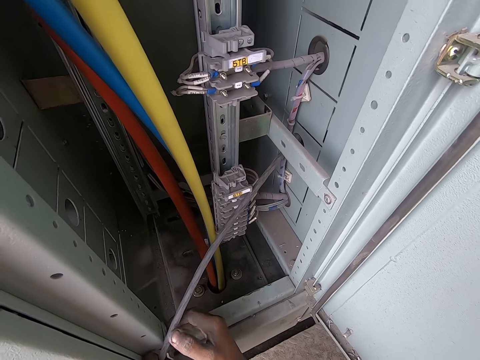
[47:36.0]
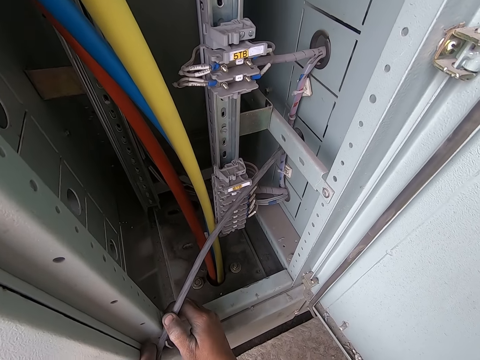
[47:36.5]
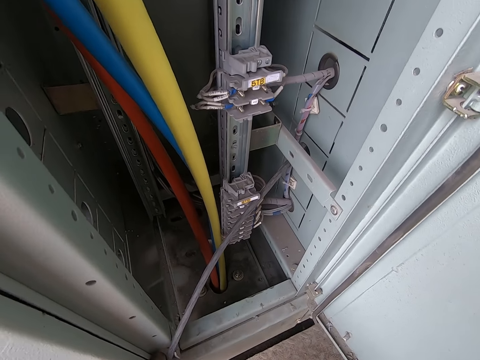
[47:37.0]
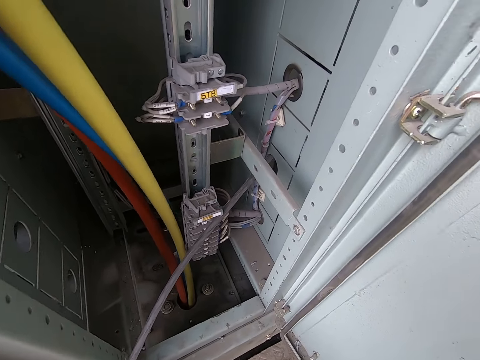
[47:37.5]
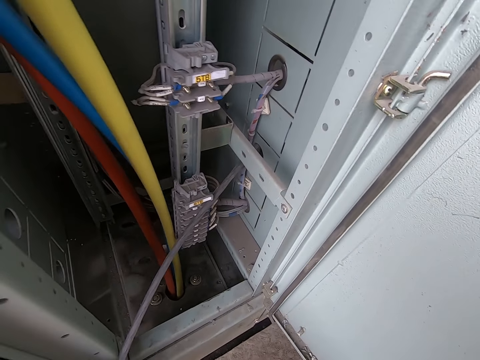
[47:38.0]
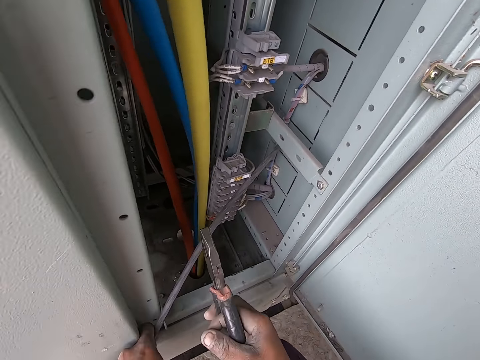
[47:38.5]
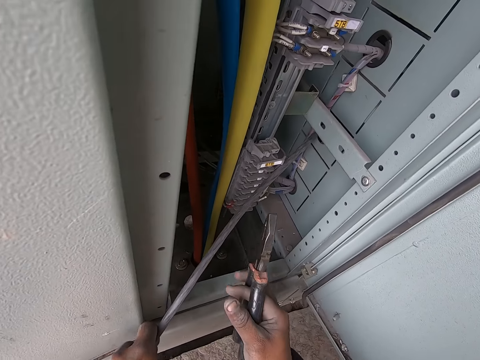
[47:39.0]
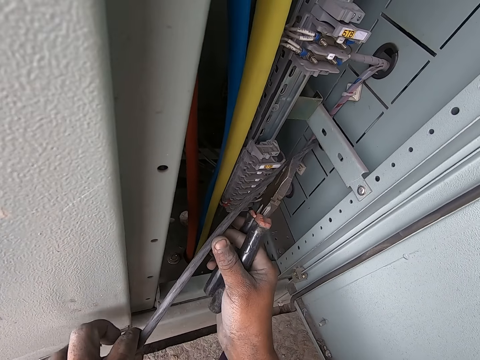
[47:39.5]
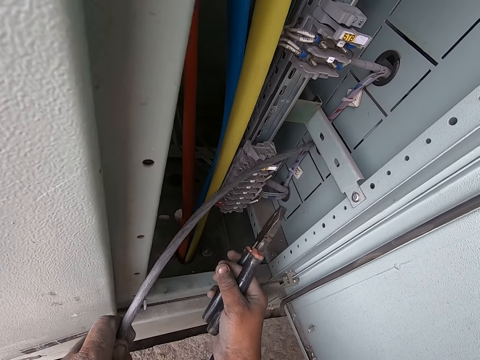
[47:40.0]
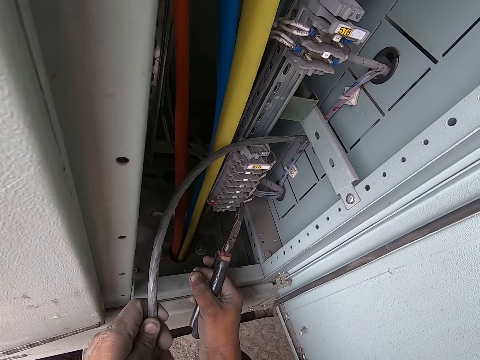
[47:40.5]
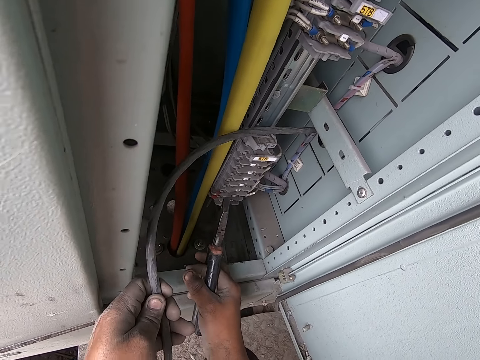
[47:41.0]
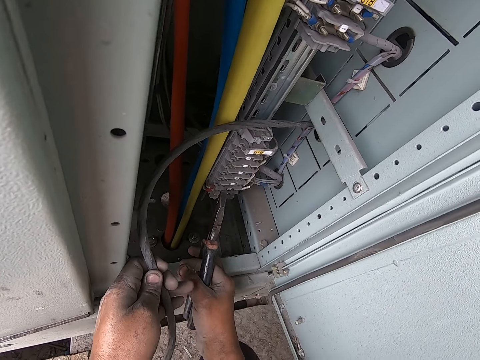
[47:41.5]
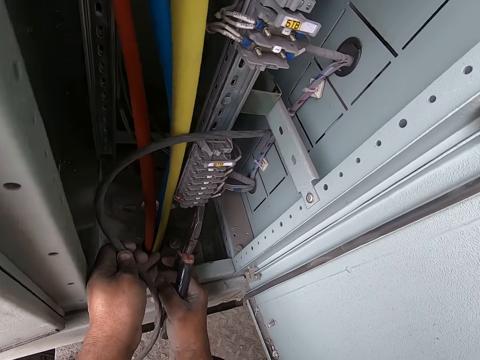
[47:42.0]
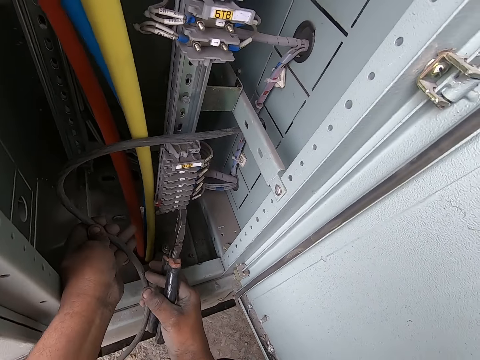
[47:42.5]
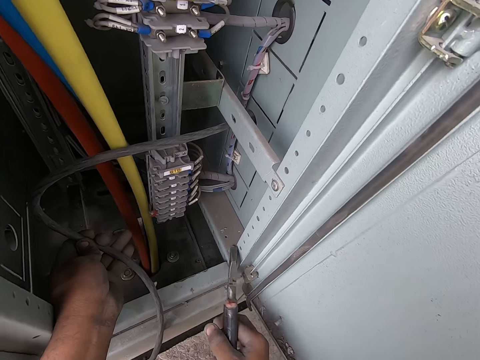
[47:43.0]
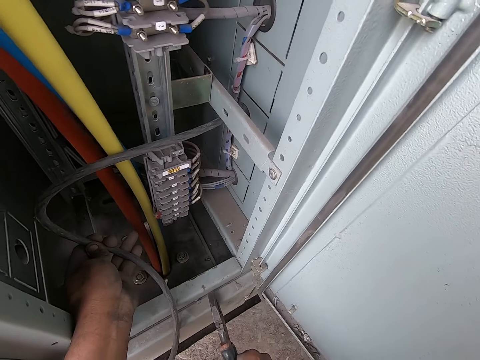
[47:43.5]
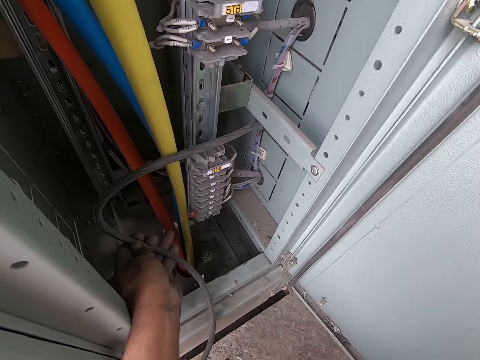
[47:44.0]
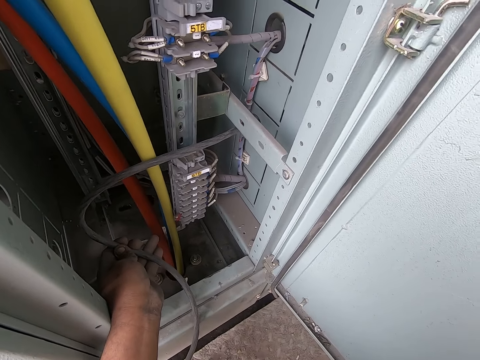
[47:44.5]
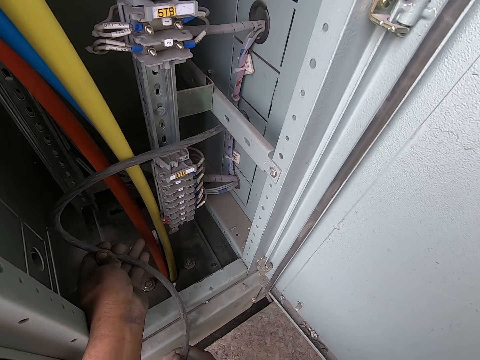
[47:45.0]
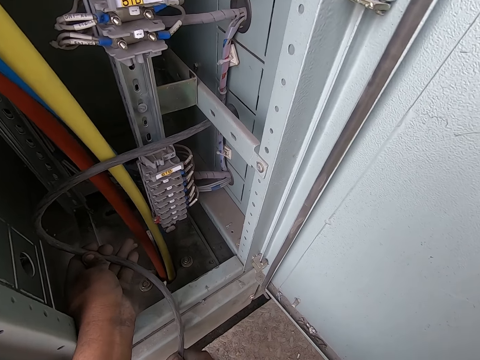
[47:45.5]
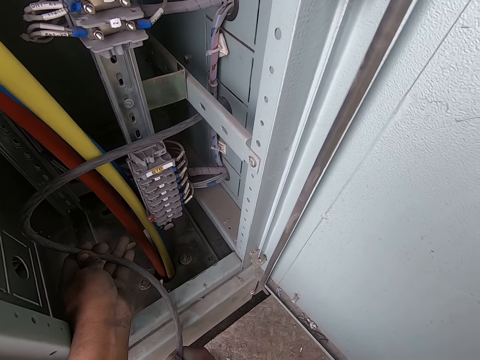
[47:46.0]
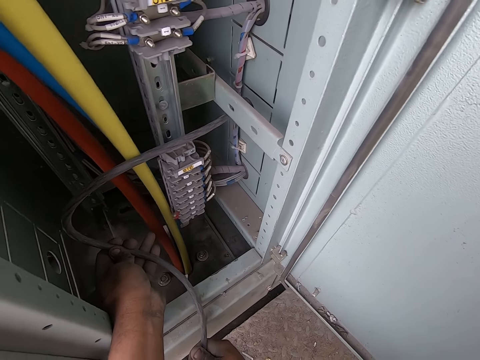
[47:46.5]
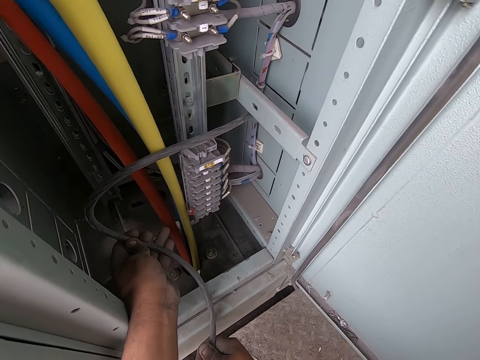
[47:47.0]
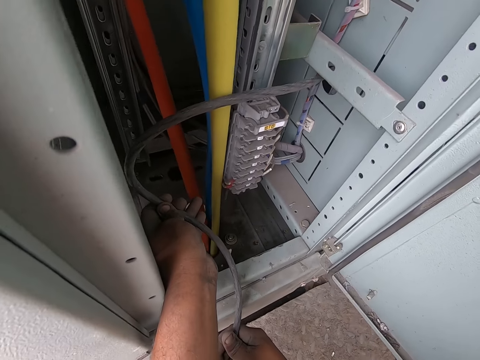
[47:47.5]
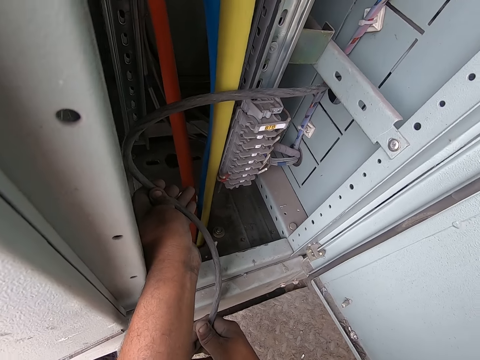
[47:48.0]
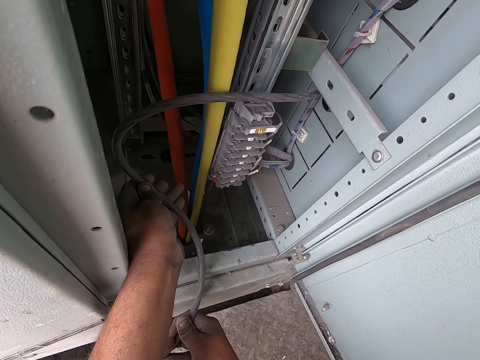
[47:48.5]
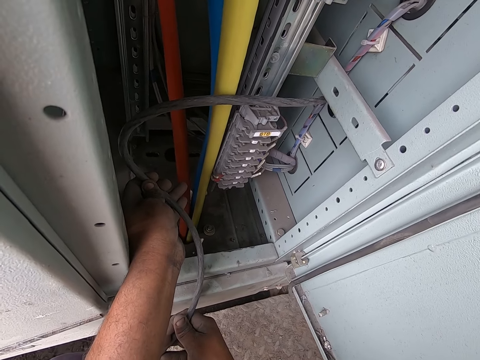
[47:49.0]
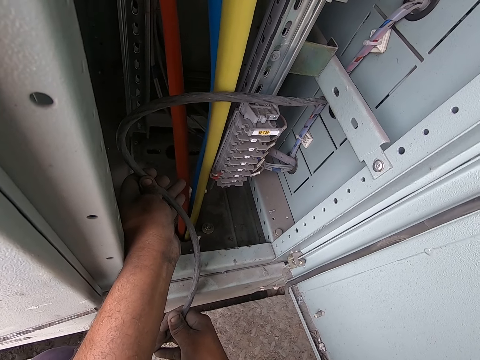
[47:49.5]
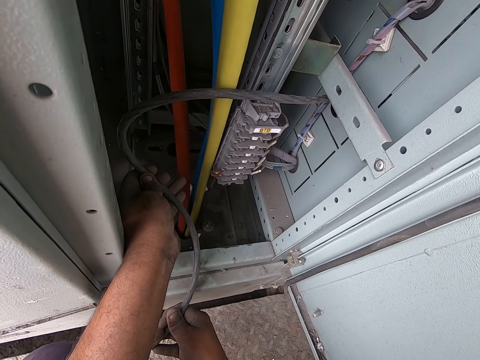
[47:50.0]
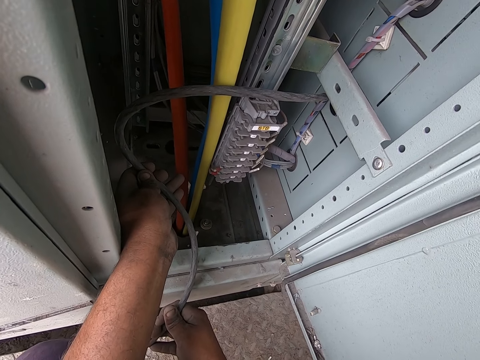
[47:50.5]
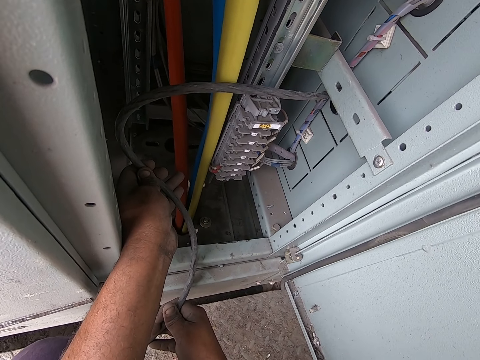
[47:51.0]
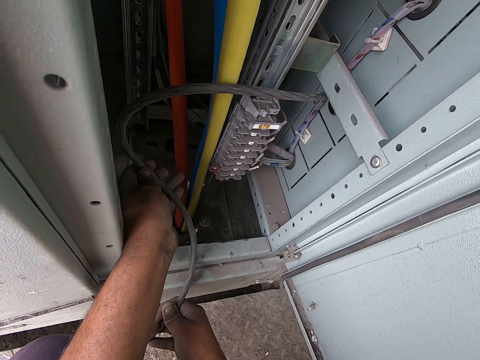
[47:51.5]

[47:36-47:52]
The camera wearer holds a pair of pliers with his right hand. He checks the cable with his hands. He folds the cable with his left hand. He holds the cable with his hands.

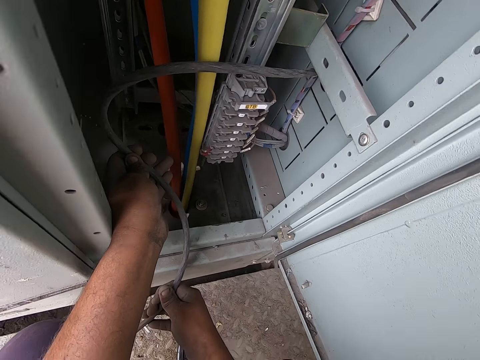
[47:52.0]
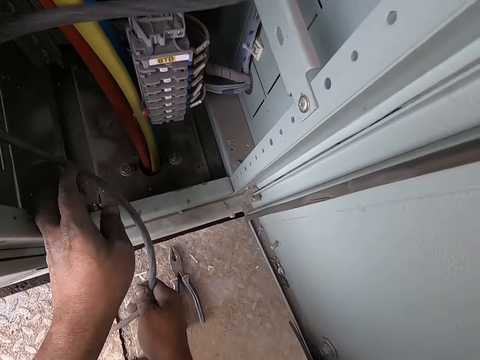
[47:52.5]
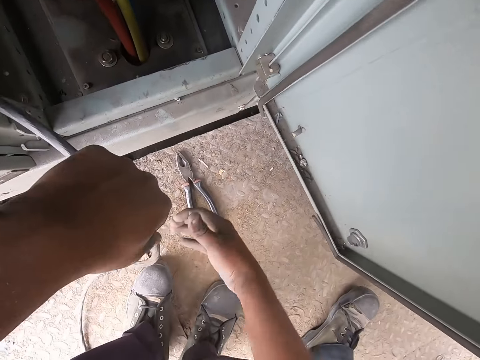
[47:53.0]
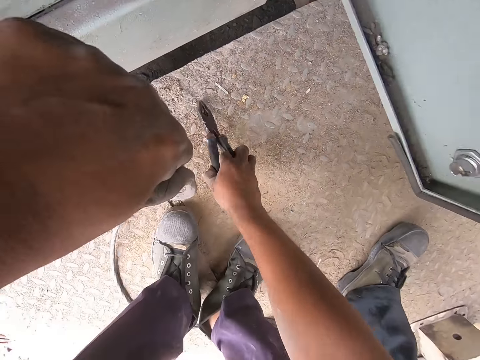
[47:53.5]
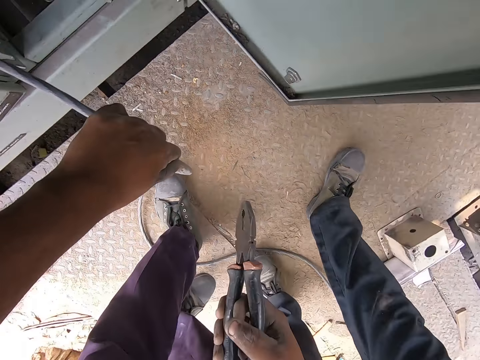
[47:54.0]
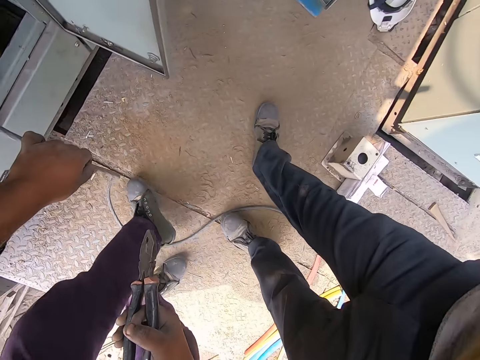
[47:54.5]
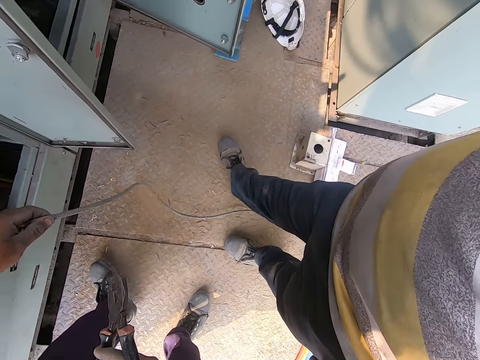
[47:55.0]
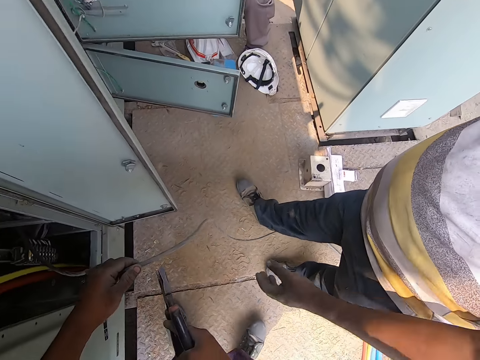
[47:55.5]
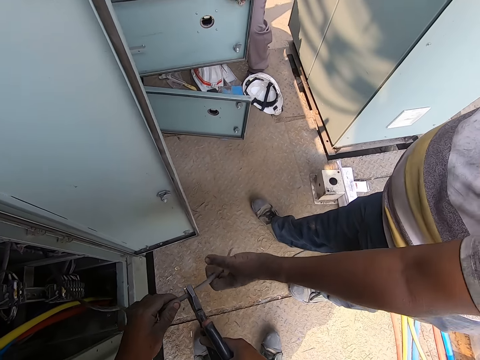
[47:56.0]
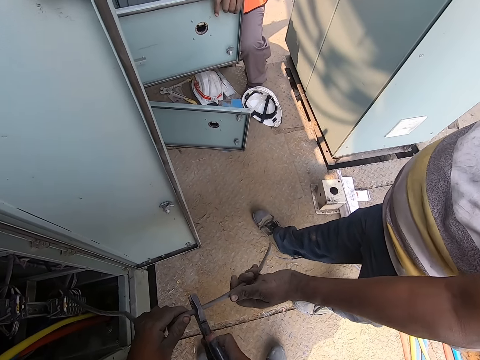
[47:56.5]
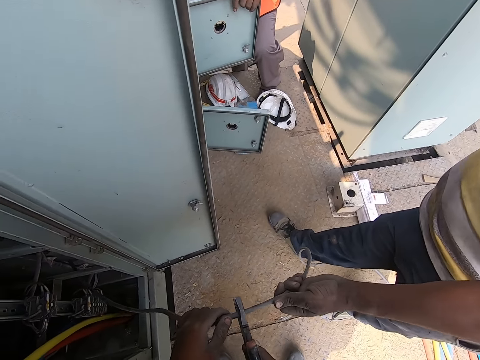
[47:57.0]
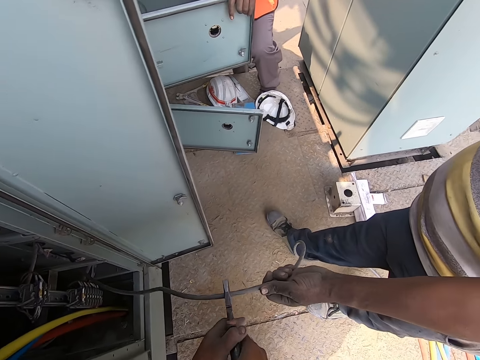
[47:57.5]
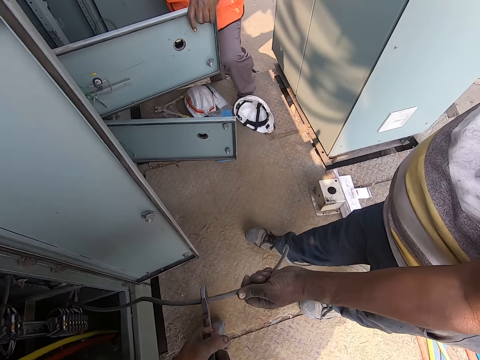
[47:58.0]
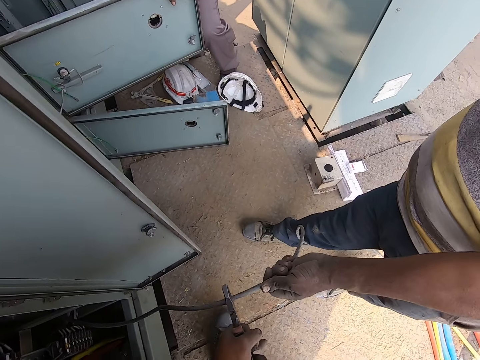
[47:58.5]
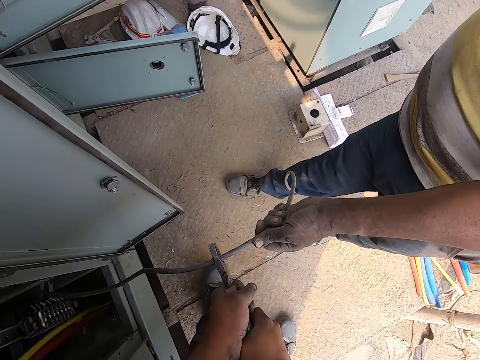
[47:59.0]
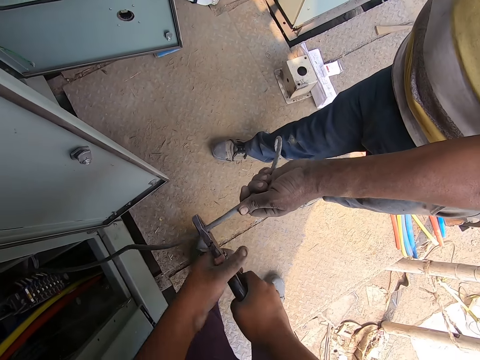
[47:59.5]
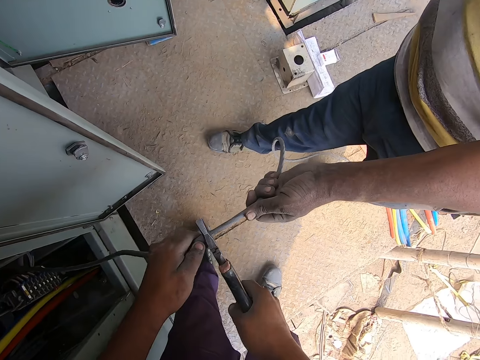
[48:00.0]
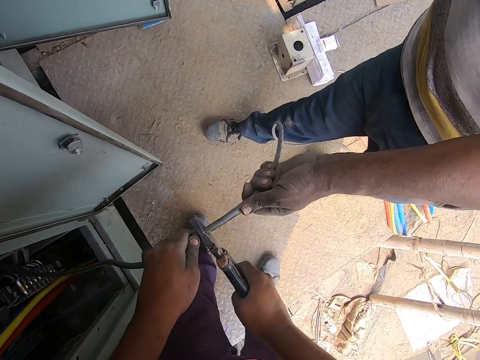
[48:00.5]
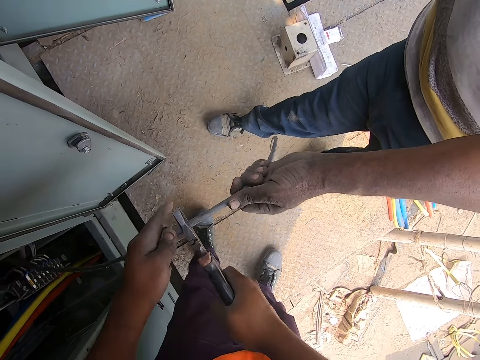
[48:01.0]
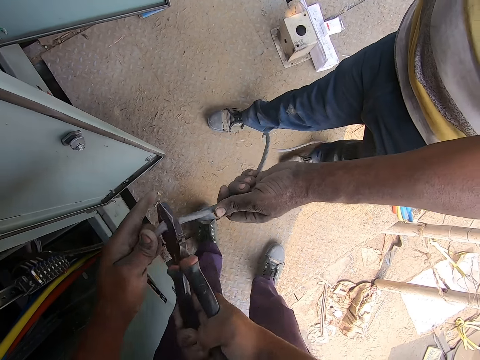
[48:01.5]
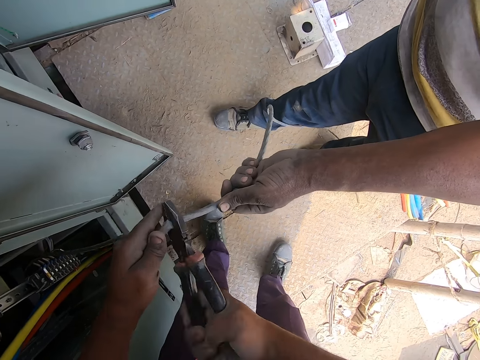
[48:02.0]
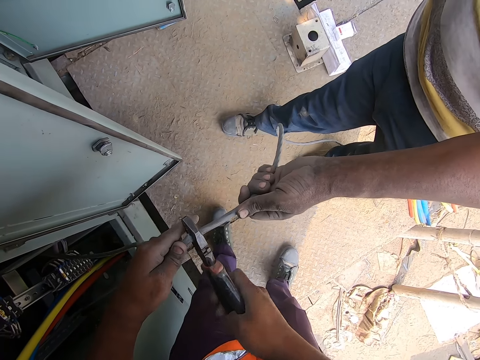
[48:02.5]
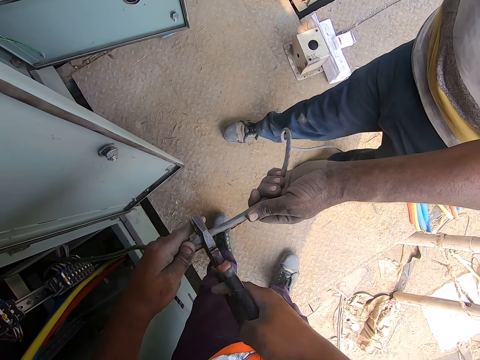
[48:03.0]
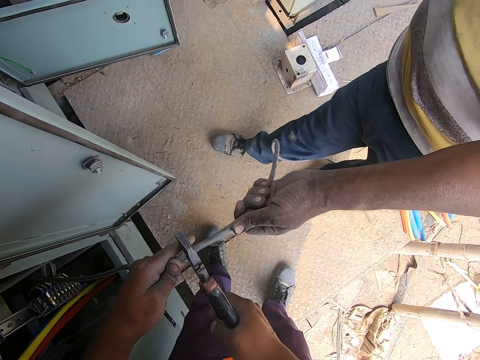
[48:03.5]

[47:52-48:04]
The camera wearer picks up the pair of pliers from the floor with his right hand. He cuts the cable with the pair of pliers in his right hand. A man holds the cable with his left hand. The man interacts with the camera wearer and another man. The other man holds the power box door with his left hand. The camera wearer cuts the cable with the pair of pliers in his hands. He cuts the cable with the pair of pliers in his right hand. He holds the cable with his left hand.
